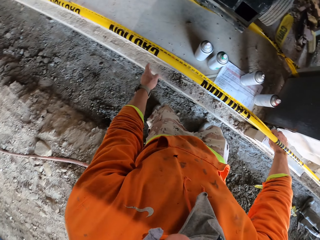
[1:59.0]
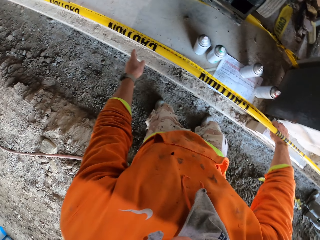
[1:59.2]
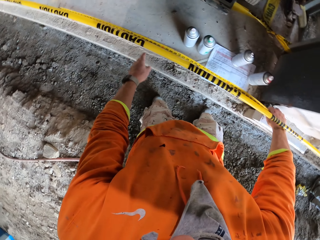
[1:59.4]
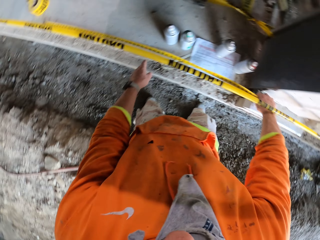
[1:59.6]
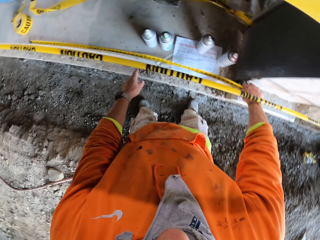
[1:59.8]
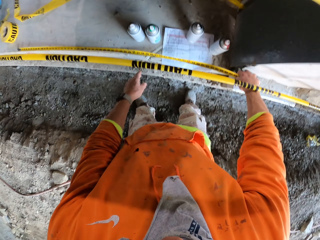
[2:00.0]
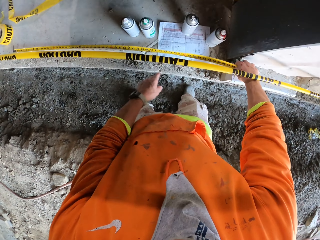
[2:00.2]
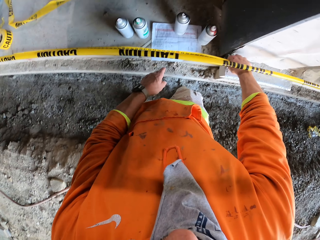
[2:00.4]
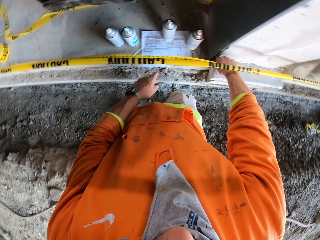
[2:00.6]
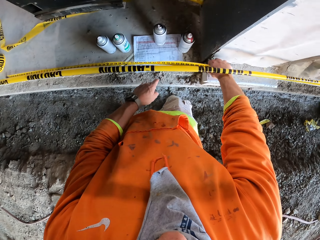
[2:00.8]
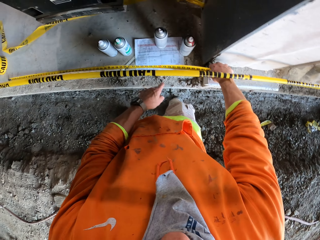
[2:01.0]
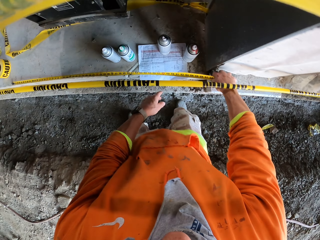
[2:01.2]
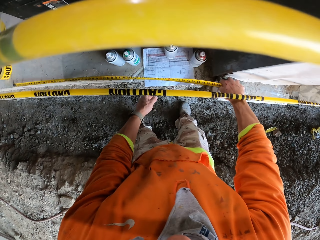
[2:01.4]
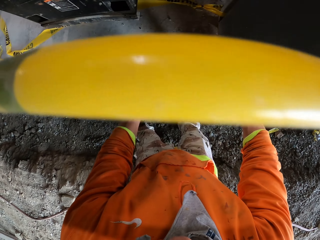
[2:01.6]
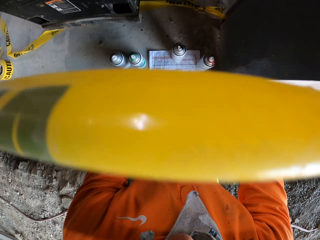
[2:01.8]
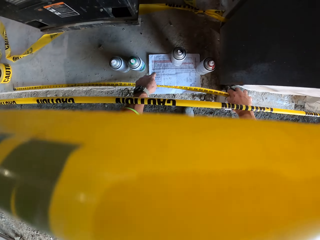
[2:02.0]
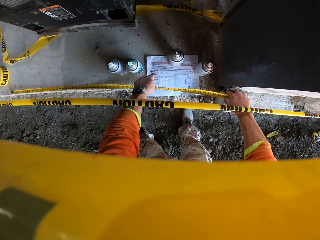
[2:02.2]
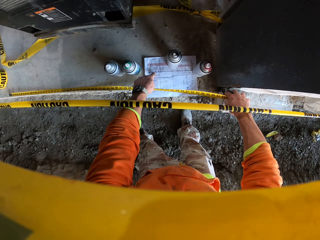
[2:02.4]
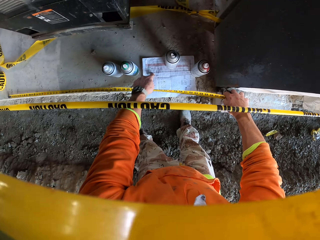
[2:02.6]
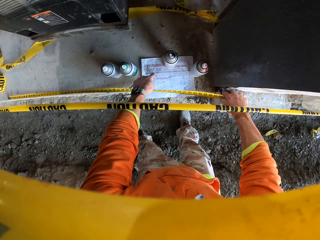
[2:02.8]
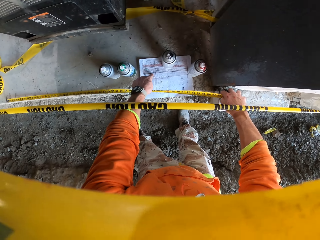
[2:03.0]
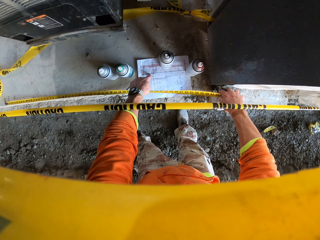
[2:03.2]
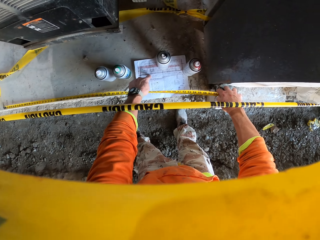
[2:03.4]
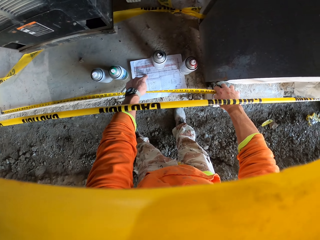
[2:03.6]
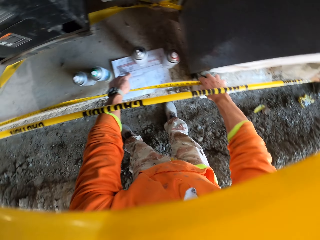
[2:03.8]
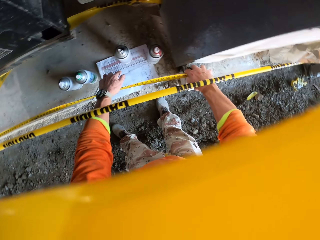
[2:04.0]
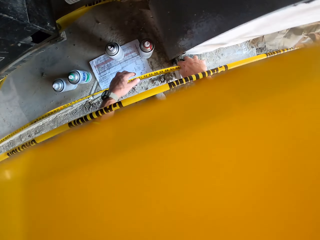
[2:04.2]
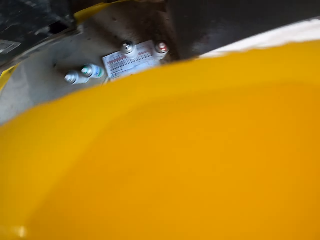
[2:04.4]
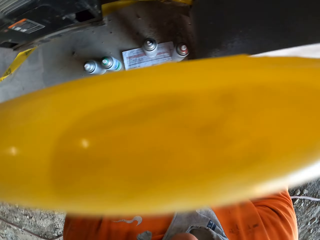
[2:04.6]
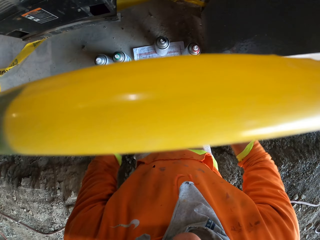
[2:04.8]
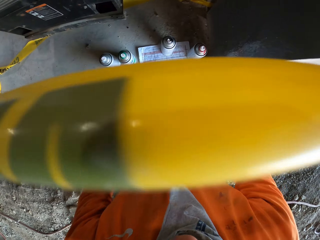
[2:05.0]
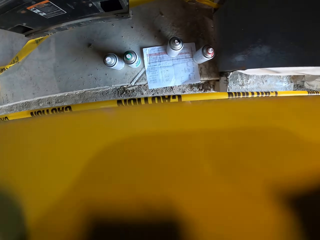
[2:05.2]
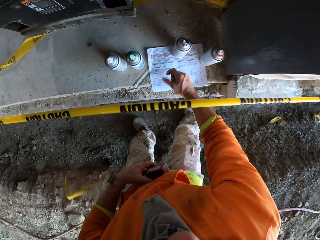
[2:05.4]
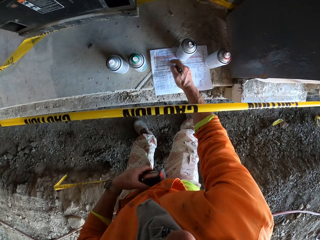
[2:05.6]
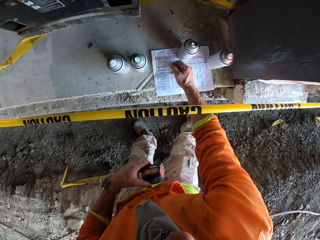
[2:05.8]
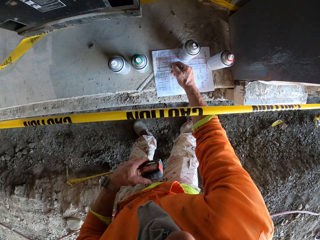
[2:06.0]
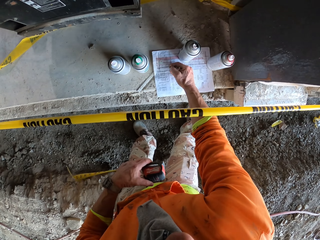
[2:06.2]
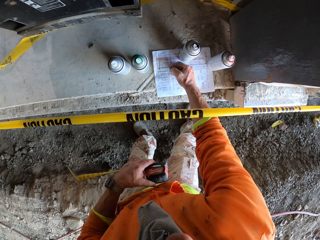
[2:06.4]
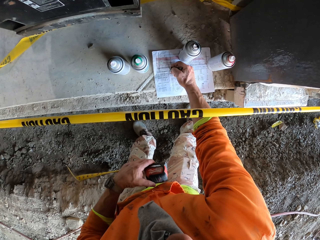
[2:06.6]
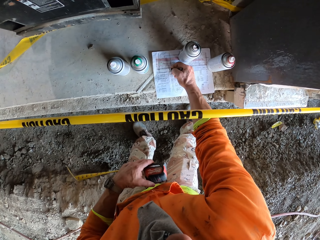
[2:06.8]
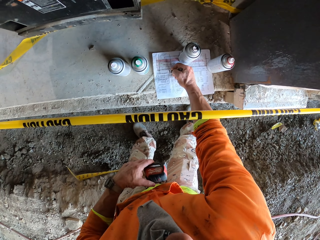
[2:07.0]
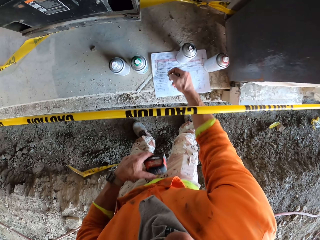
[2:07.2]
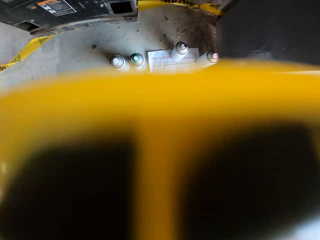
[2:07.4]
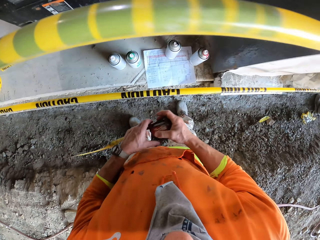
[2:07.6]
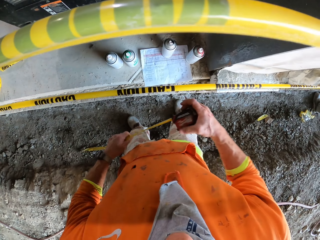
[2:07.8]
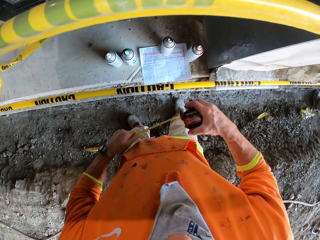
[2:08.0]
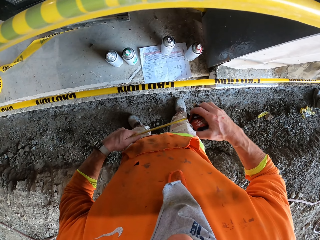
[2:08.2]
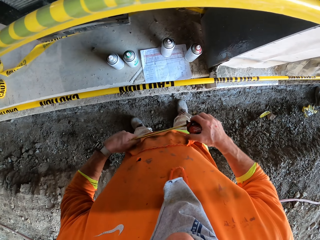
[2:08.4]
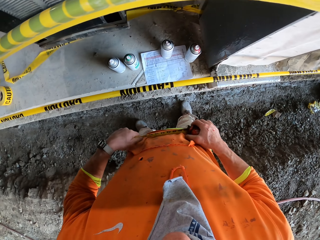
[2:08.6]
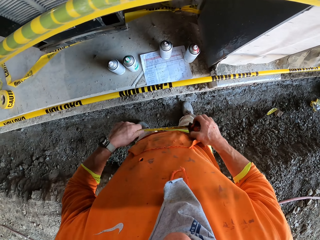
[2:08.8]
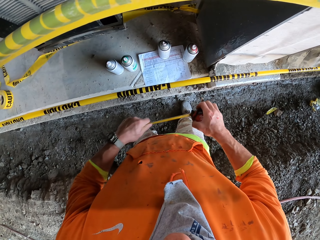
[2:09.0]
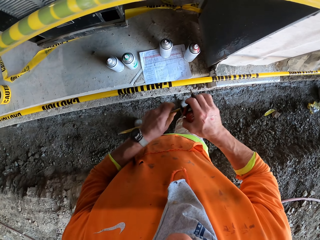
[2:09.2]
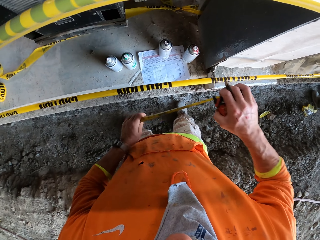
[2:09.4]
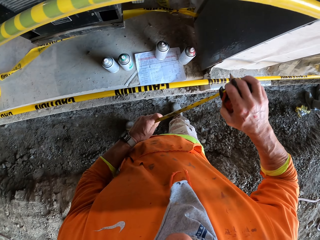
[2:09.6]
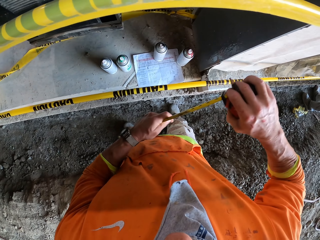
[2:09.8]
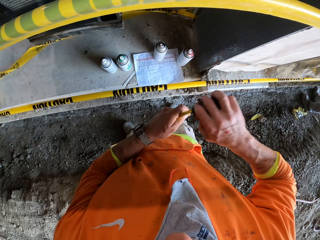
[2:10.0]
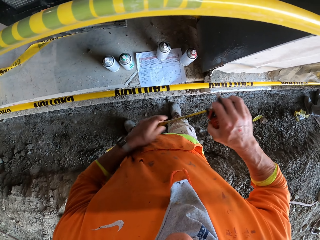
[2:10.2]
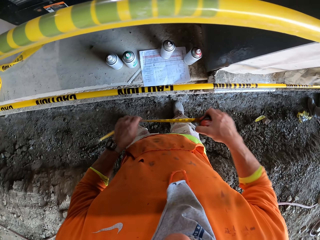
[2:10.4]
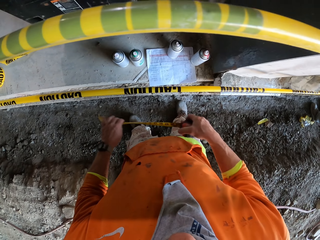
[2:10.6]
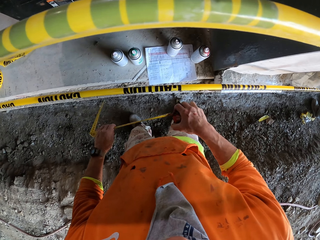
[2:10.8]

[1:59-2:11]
The camera wearer counts. They read the paper. They point at the writings on the paper. They pull back the measuring tape. They write on the paper. They take the measuring tape. They pull the measuring tape. They fold the measuring tape.

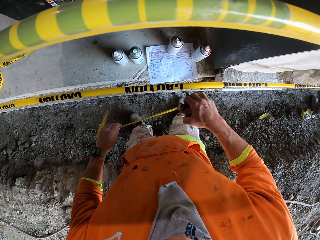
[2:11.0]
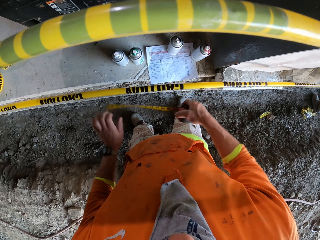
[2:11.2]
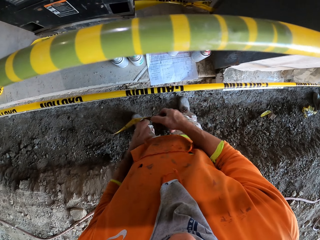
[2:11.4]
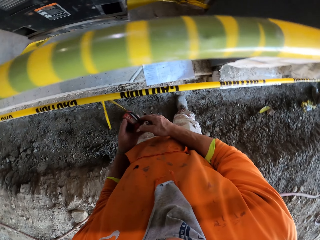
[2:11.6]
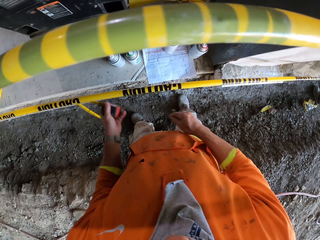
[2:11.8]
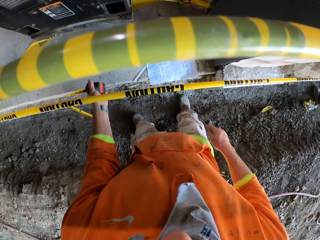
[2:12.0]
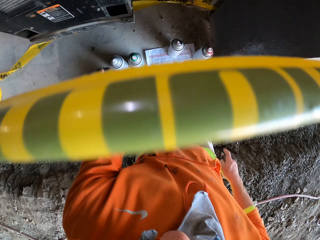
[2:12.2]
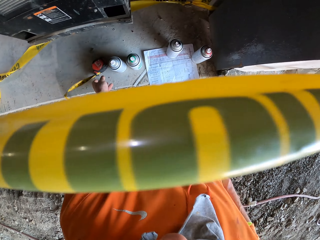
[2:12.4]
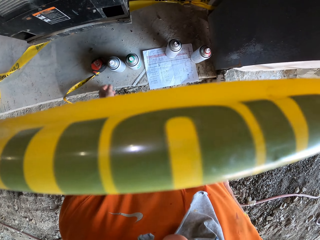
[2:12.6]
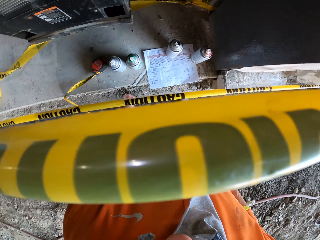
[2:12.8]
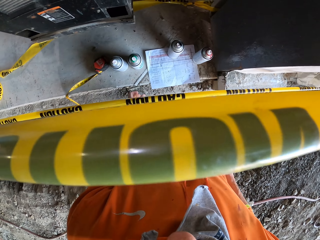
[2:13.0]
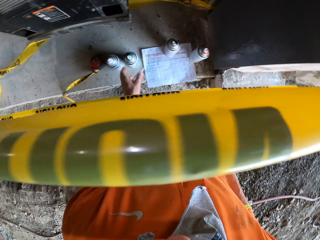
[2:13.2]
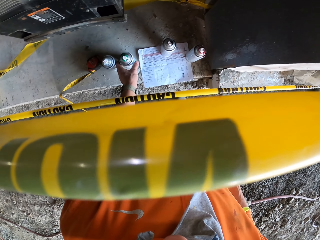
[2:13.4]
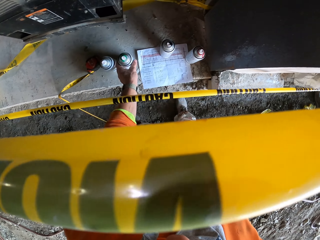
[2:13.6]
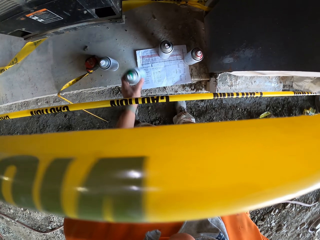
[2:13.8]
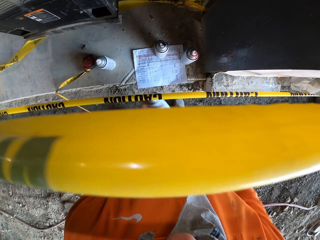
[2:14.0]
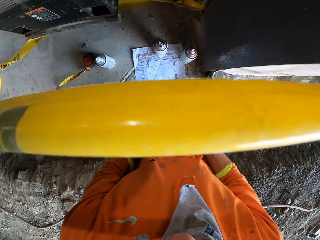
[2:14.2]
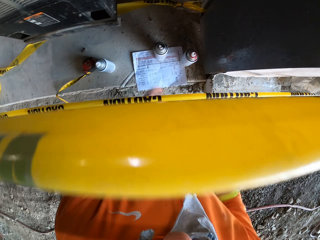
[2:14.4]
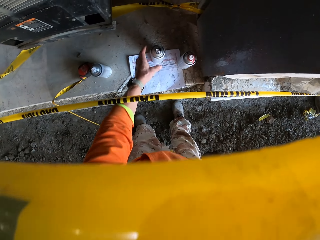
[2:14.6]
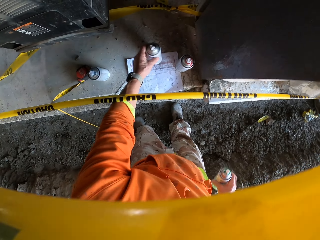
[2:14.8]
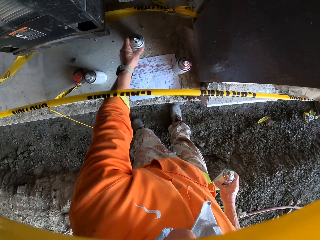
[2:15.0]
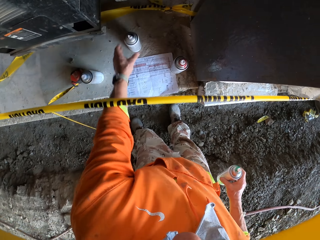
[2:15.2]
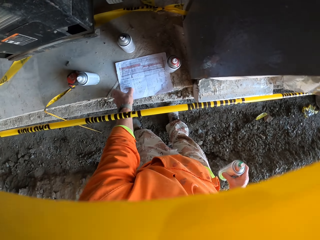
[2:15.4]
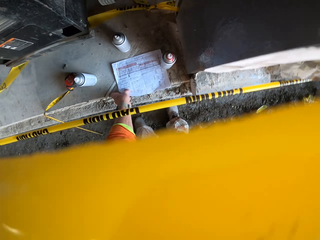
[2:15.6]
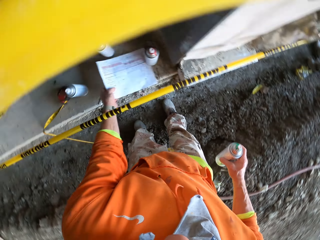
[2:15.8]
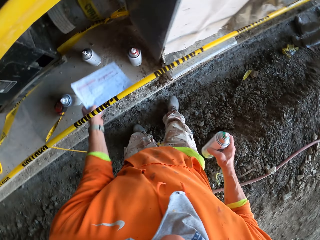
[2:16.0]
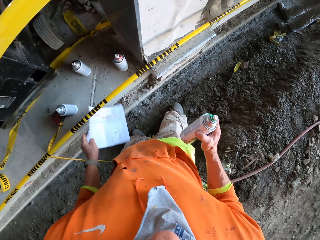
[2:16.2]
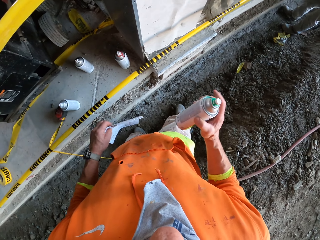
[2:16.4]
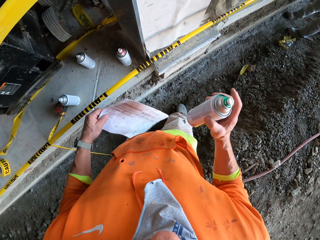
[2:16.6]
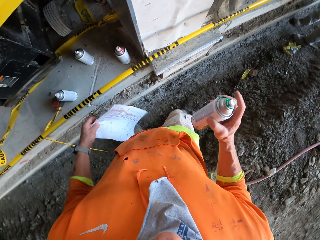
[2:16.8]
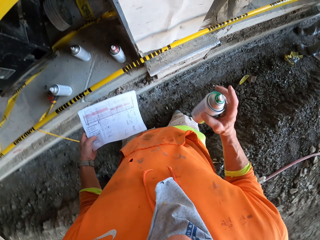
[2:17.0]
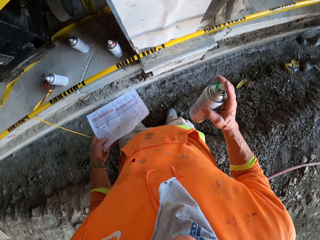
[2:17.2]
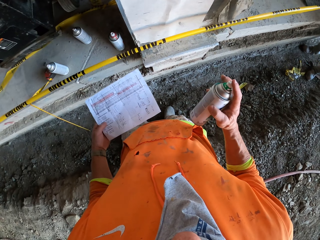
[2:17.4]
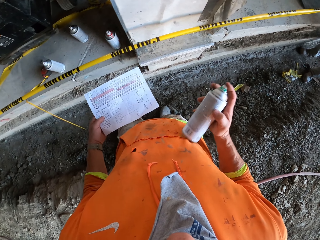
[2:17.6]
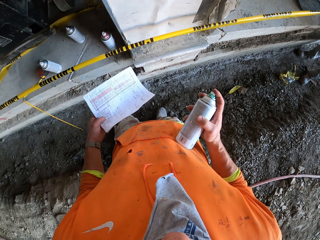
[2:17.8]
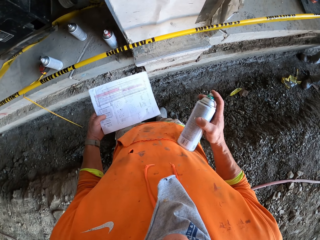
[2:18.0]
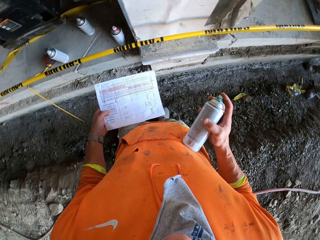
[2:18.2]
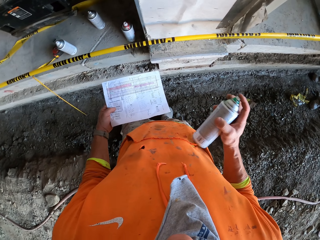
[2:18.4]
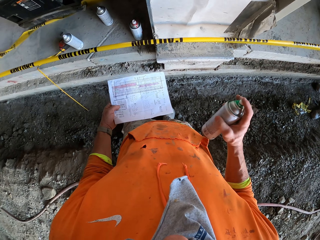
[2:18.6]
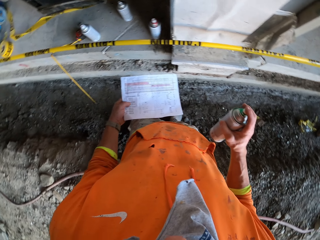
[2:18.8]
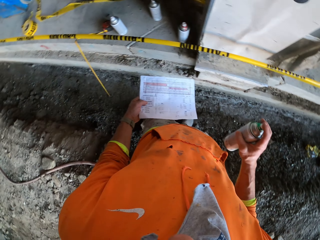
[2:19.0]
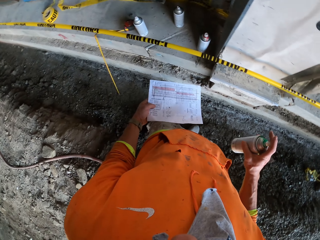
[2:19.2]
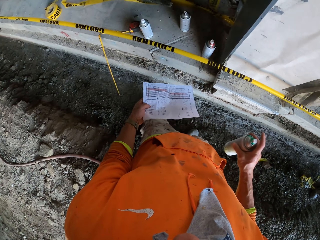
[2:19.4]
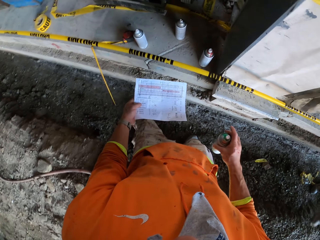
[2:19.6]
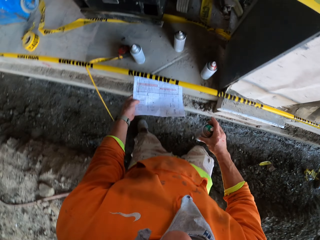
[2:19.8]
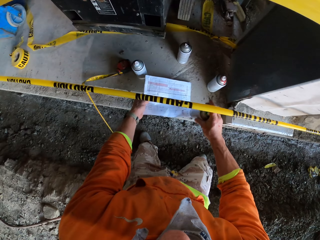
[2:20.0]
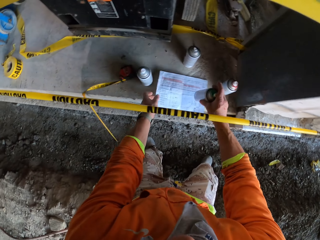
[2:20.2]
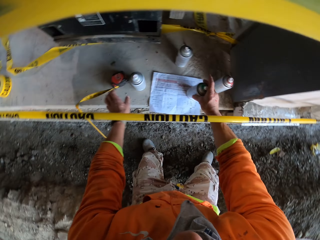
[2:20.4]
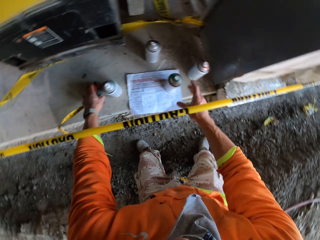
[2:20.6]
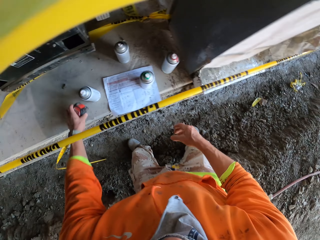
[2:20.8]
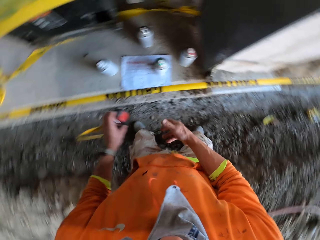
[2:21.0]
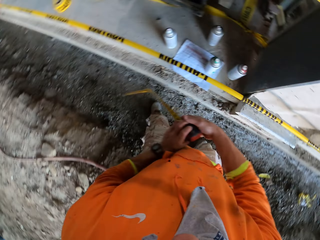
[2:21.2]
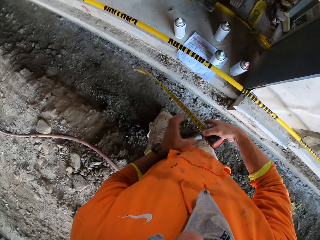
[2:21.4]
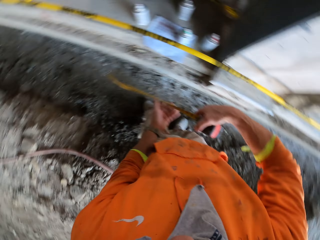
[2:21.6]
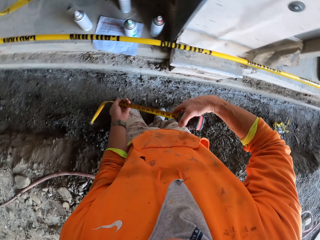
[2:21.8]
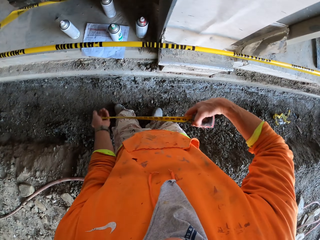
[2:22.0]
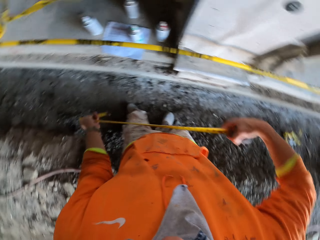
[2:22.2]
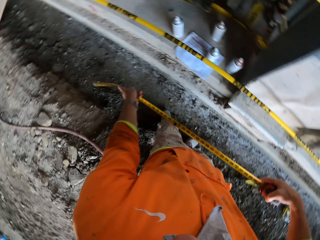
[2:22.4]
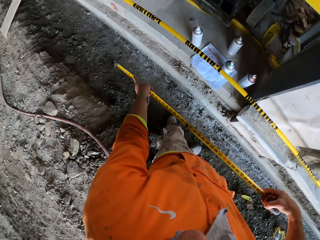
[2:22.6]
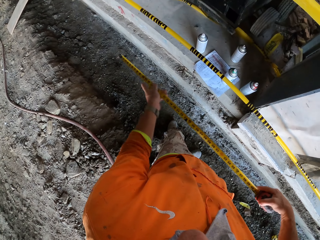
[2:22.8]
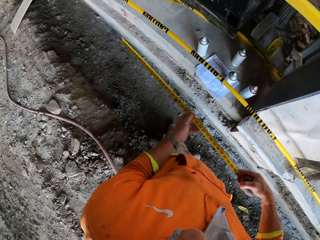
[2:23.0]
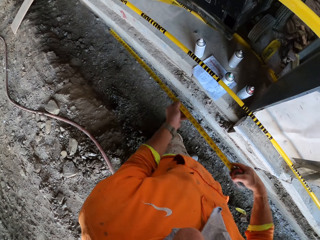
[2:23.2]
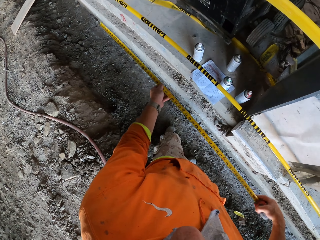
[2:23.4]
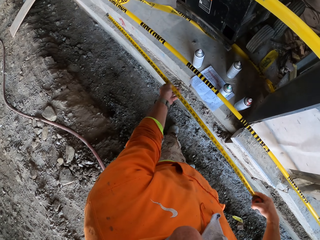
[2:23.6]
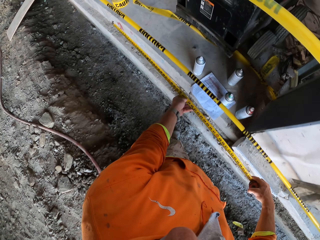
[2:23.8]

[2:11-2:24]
The camera wearer puts the measuring tape on the floor. They take a green spraying can. They move the spraying can to the right hand. They pick up the spraying can. They move the spraying can on the paper. They take the paper. They look at the paper. They put the paper on the floor. They put the spraying can on the paper. They take the measuring tape on the right hand. They pull the measuring tape. They straighten the measuring tape.
